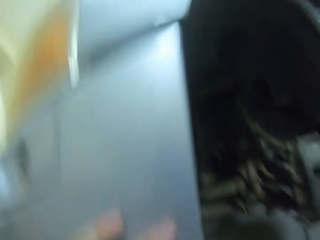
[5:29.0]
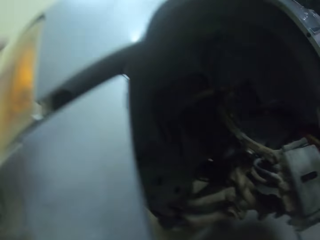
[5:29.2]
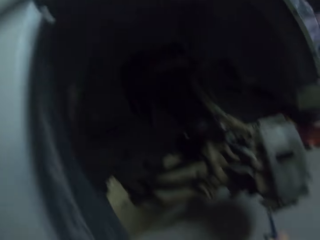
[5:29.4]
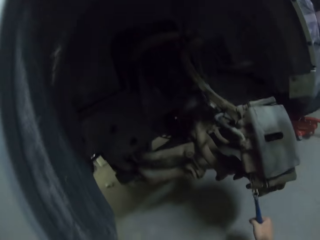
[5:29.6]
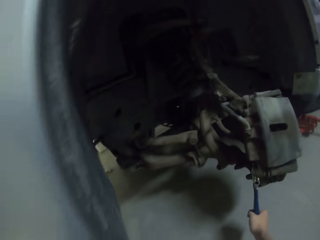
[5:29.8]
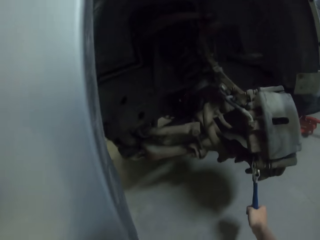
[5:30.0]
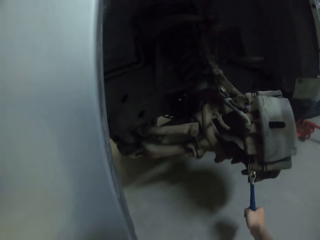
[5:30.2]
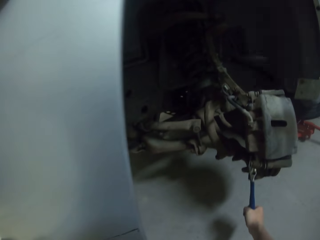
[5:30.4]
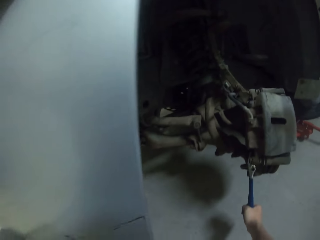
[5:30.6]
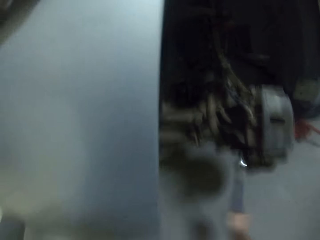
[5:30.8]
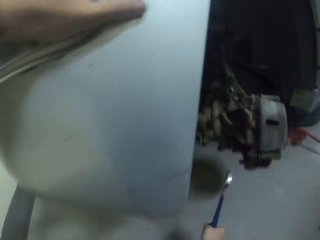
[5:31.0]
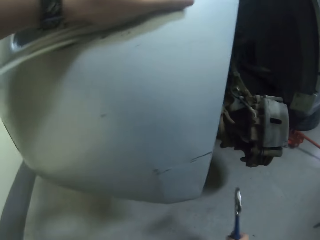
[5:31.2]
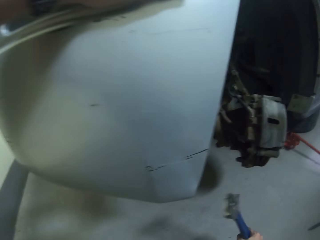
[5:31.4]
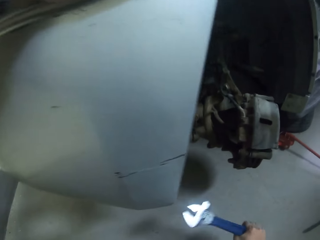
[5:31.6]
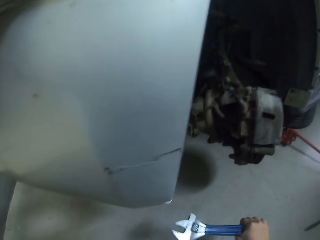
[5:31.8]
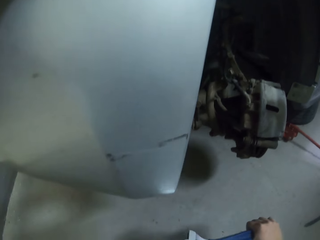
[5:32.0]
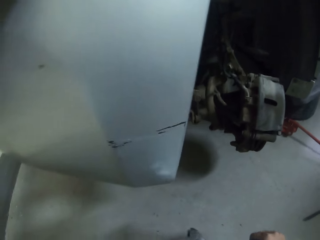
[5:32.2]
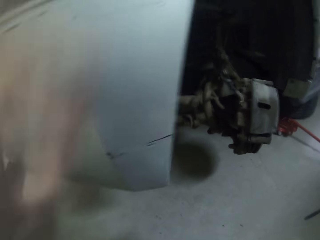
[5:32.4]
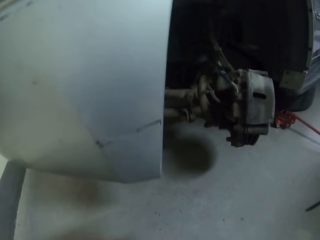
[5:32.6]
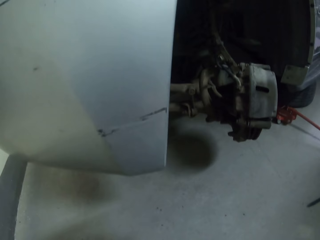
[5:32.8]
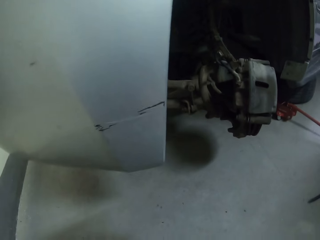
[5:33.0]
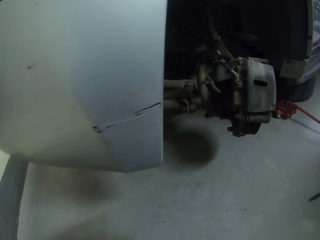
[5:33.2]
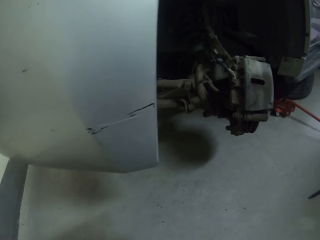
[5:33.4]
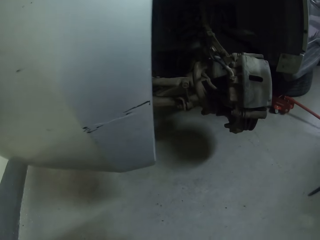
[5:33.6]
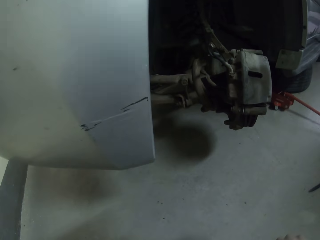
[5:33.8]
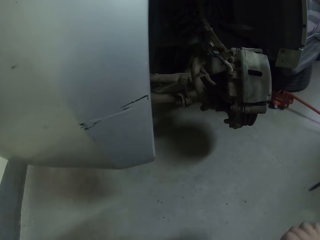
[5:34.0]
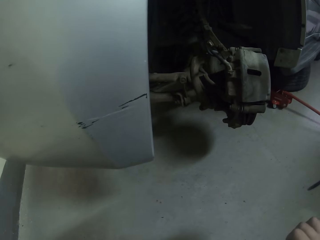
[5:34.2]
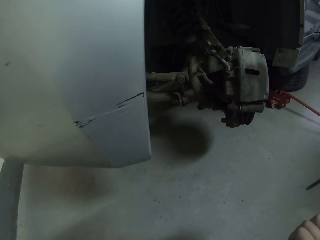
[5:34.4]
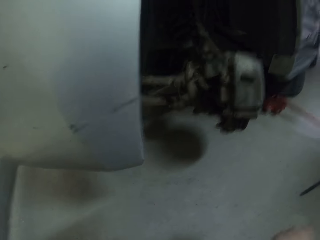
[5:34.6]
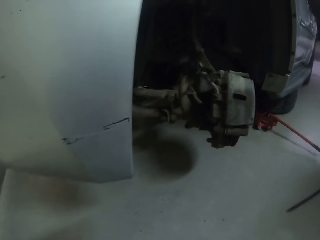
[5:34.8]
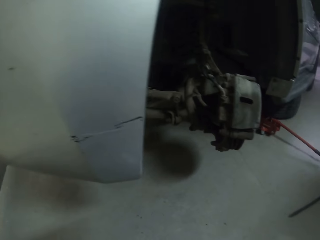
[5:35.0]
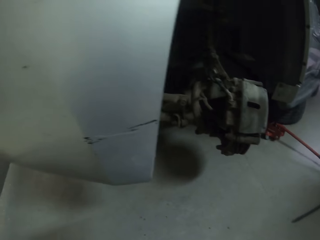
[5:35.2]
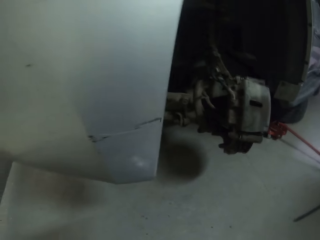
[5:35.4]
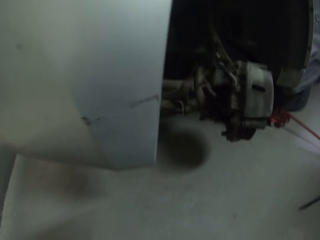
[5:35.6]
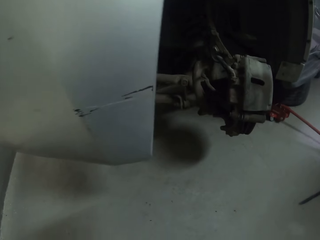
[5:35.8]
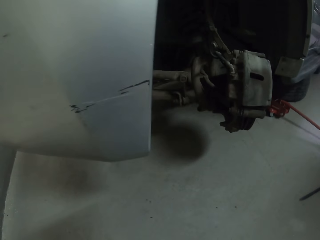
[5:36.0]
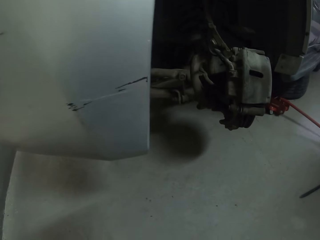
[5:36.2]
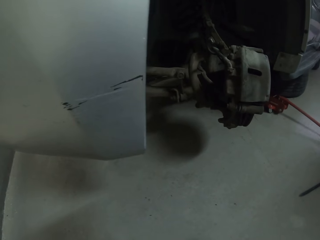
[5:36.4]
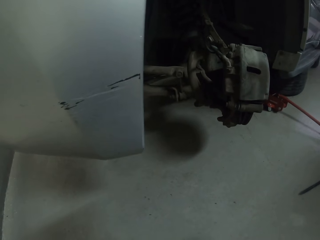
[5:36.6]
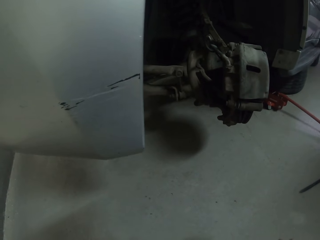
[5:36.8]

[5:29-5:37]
The camera wearer removes the spanner from the nut of the car.

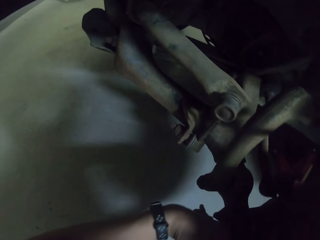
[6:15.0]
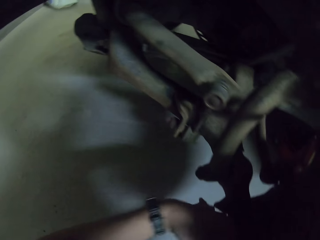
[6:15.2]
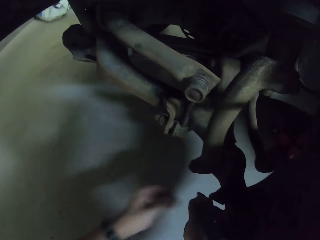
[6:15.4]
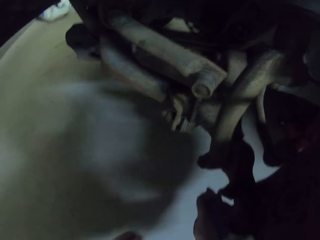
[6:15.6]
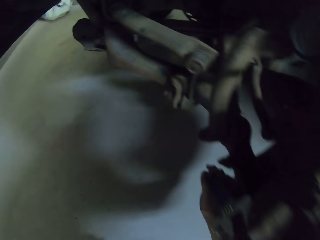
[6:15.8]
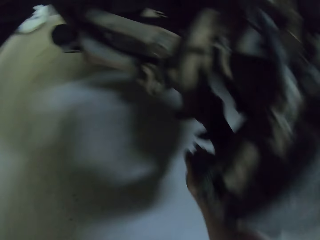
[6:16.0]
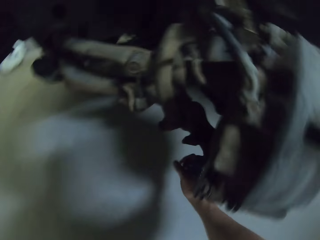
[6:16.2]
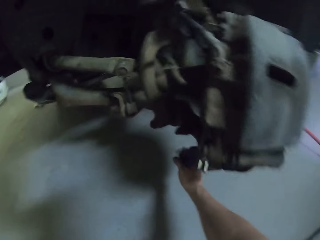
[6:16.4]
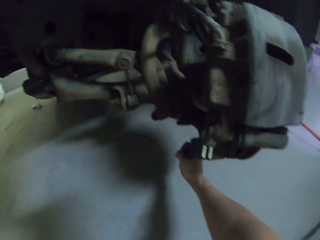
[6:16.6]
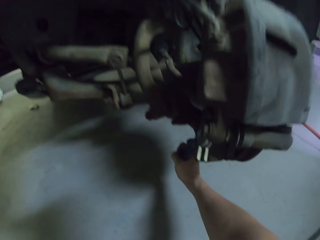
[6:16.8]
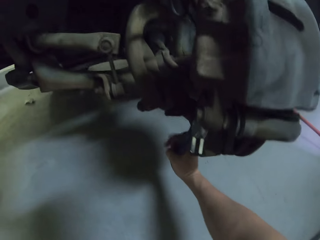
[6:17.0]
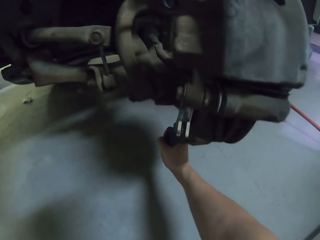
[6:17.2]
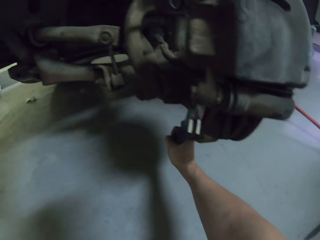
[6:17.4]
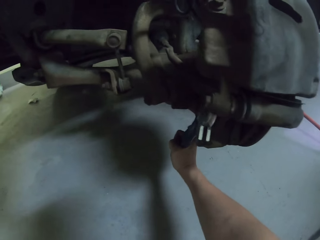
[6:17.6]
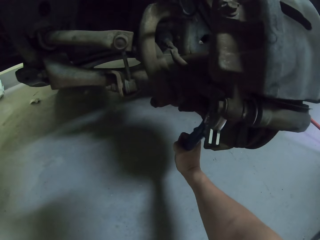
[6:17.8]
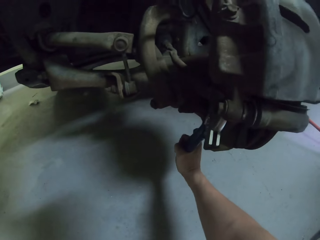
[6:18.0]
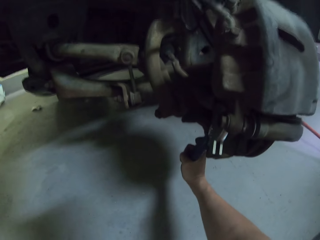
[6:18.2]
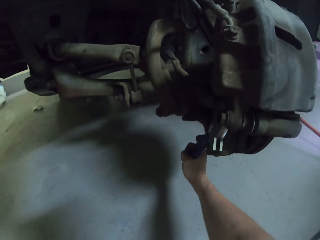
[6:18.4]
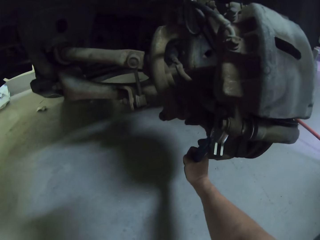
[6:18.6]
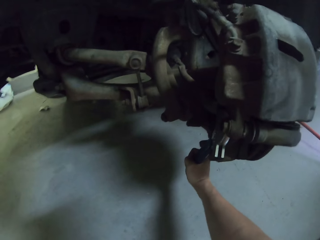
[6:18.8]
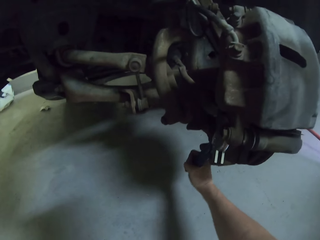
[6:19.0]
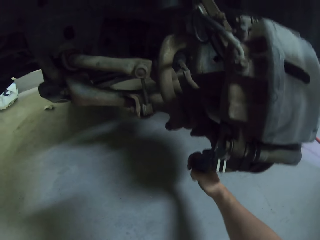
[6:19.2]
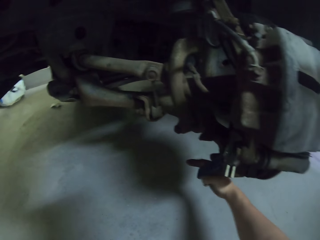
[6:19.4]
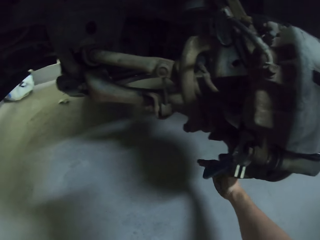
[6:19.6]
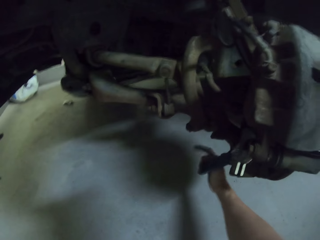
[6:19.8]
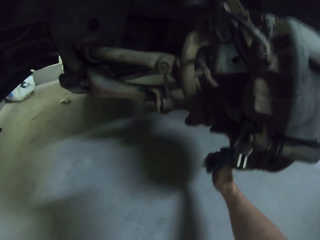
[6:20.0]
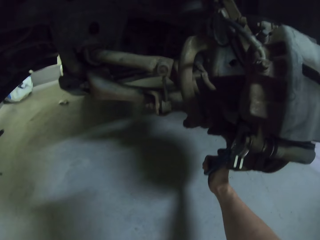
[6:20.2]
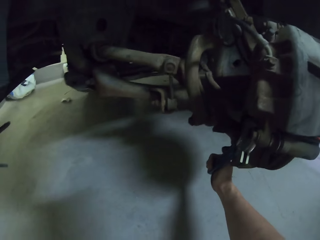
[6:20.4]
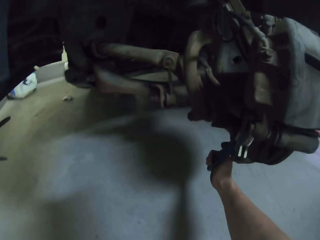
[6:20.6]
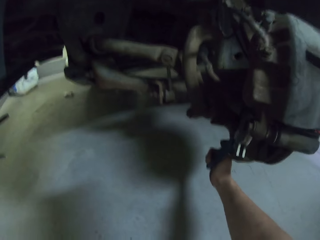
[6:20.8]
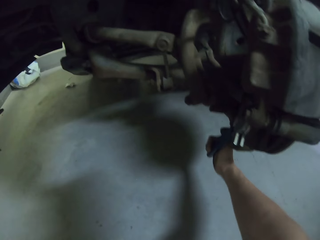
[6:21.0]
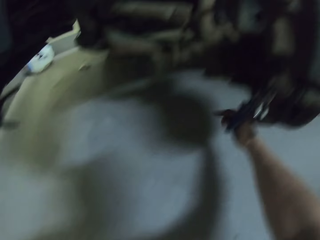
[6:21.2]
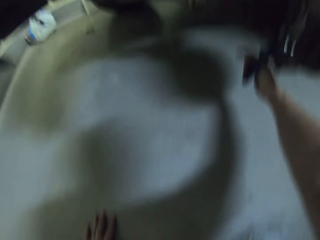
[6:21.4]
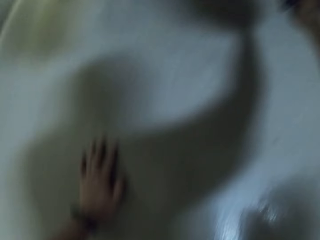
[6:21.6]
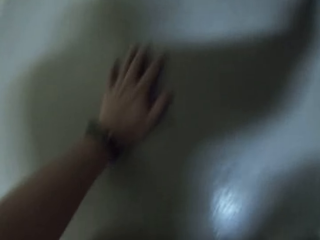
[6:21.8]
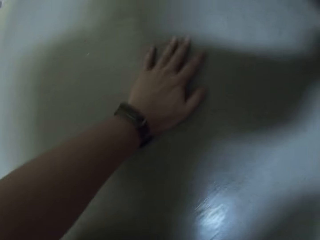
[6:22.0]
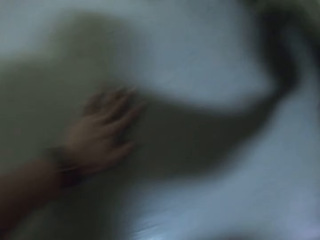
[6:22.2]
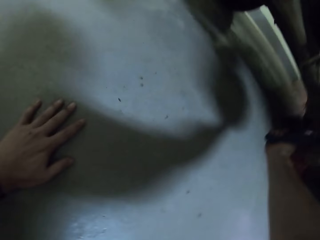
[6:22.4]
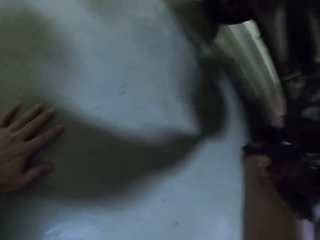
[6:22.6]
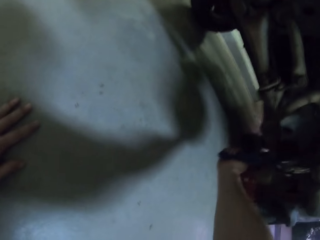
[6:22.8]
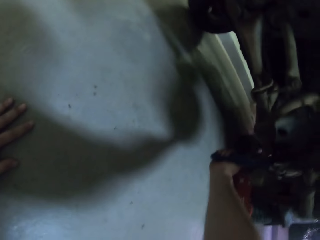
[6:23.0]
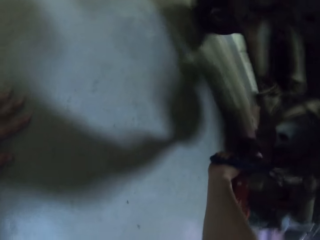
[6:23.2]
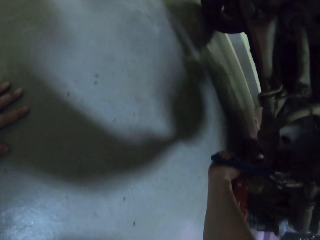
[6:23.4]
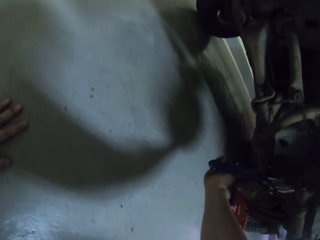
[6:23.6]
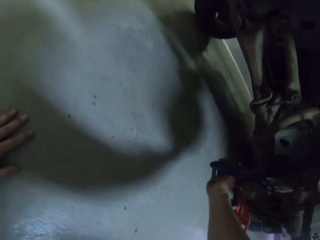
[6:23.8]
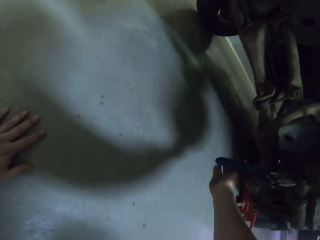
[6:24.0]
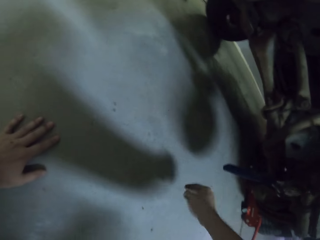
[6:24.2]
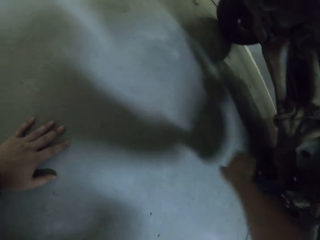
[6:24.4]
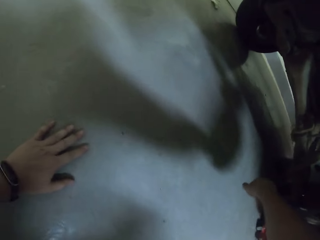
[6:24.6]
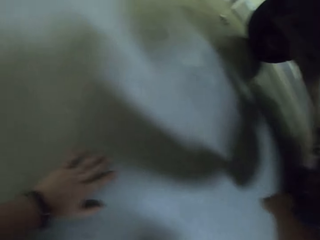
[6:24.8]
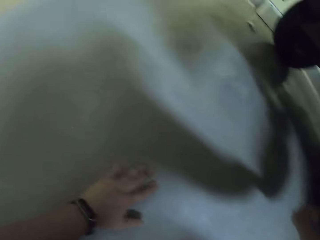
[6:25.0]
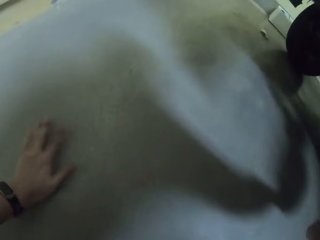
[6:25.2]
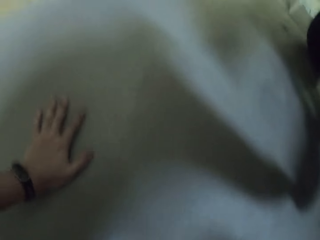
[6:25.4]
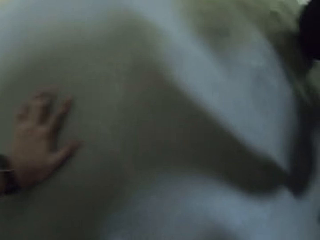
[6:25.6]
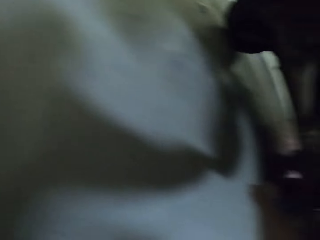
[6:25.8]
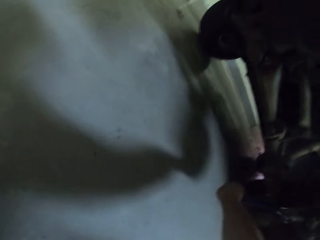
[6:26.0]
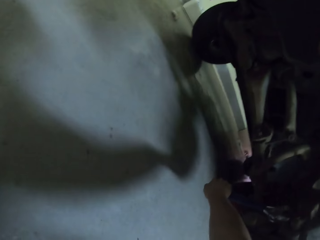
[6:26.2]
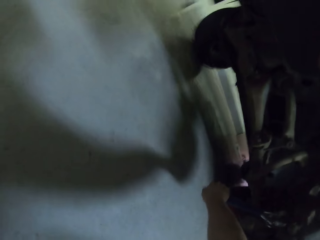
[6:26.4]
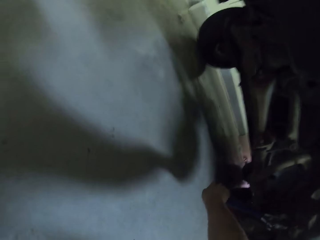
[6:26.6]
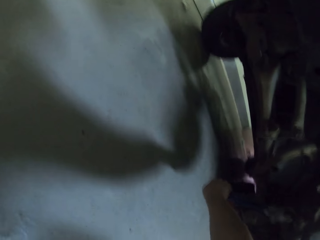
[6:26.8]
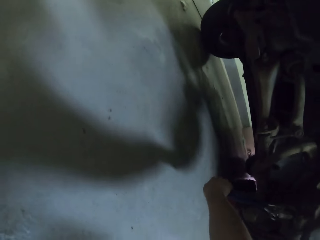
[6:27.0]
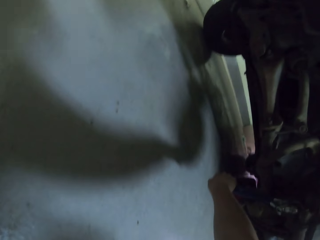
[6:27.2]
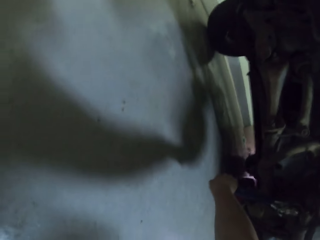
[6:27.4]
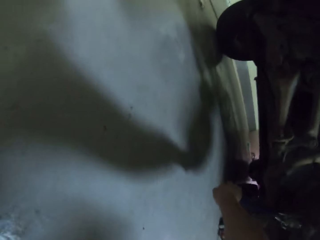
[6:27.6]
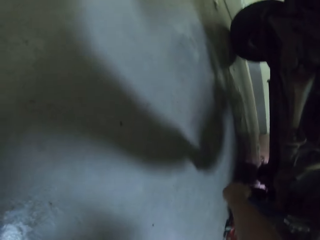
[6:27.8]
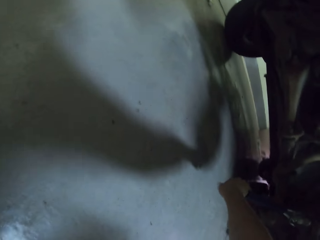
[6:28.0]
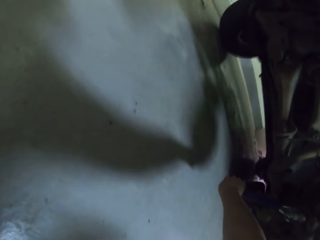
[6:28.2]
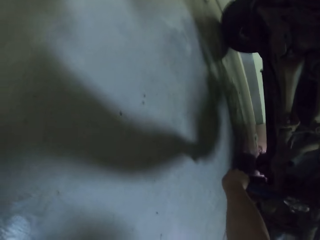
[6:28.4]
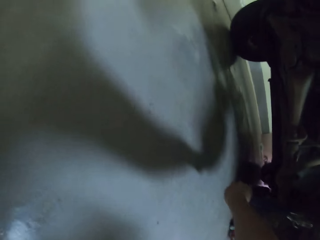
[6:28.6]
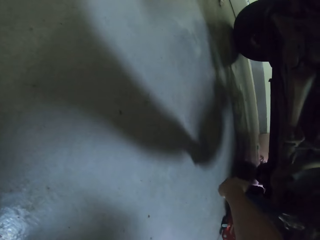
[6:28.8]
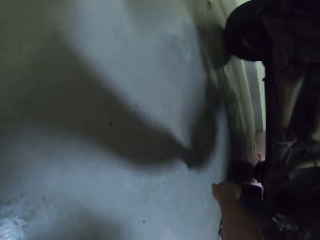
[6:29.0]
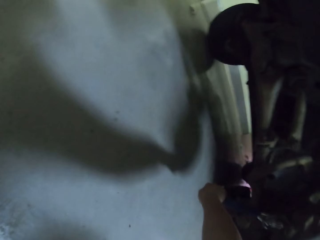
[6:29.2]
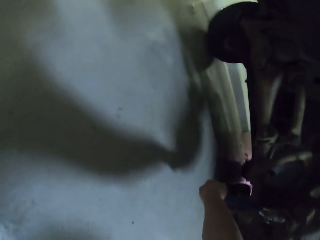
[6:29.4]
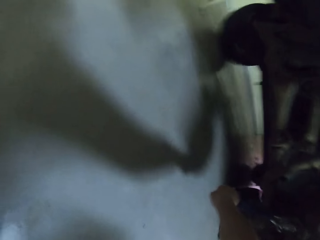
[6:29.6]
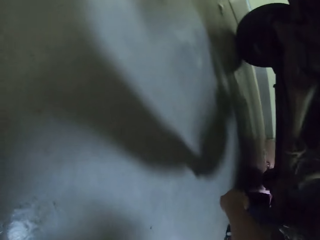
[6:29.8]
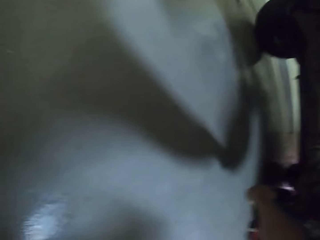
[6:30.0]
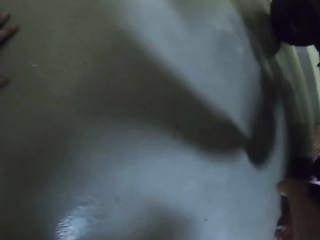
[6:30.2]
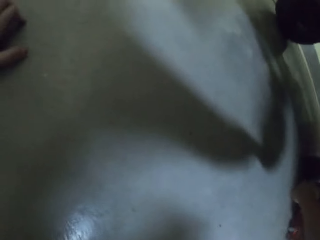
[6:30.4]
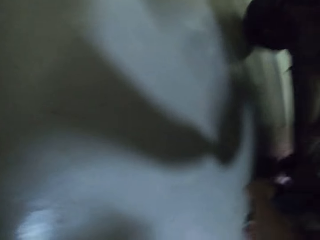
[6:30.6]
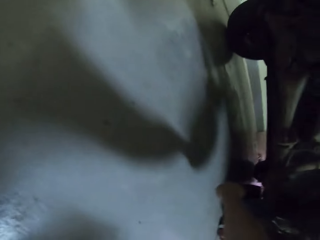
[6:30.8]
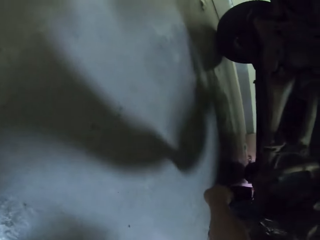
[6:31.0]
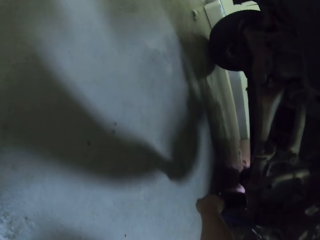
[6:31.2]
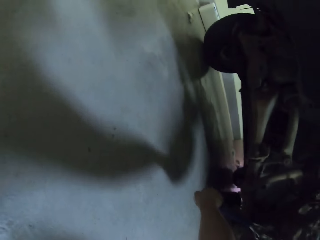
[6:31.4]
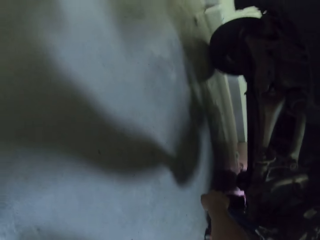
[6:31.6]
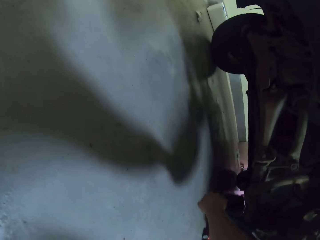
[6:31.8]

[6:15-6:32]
The camera wearer tightens the nuts of the car with a spanner. He touches the ground with his left hand. He tightens the nuts of the car with the spanner.
